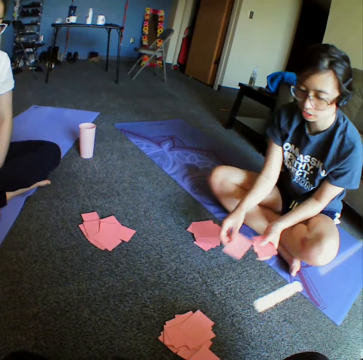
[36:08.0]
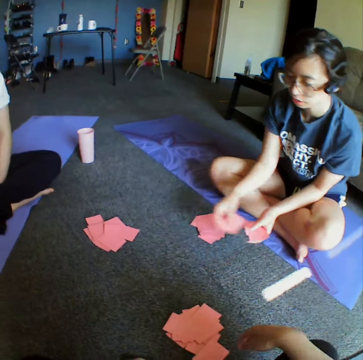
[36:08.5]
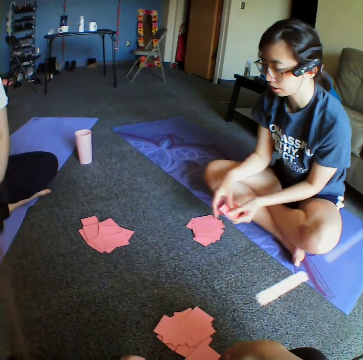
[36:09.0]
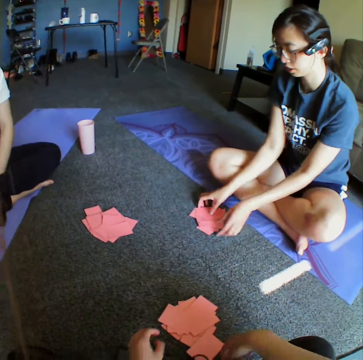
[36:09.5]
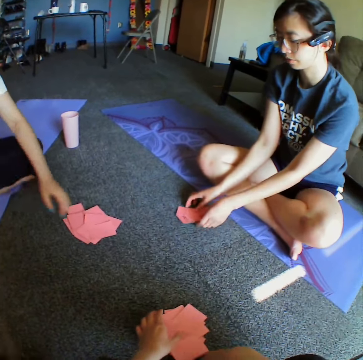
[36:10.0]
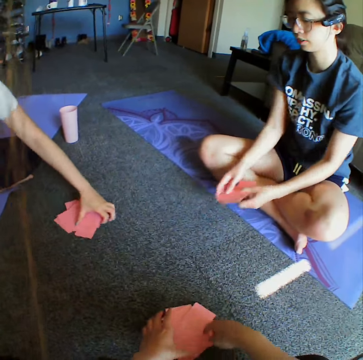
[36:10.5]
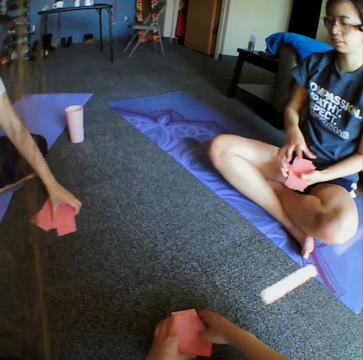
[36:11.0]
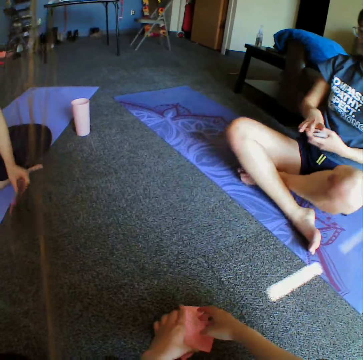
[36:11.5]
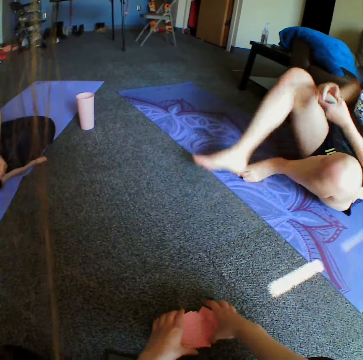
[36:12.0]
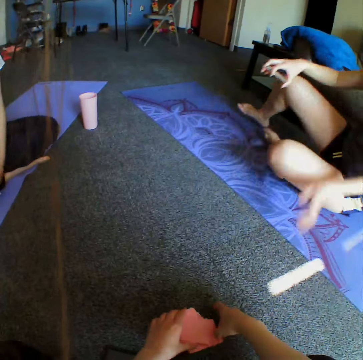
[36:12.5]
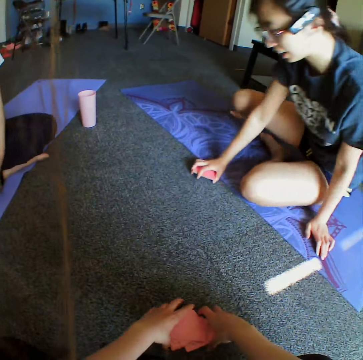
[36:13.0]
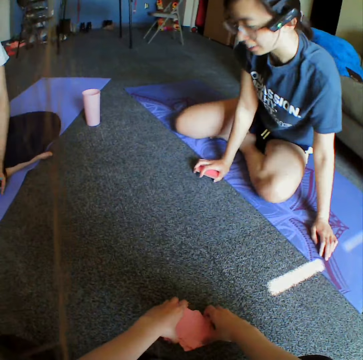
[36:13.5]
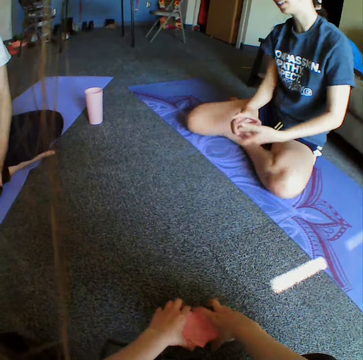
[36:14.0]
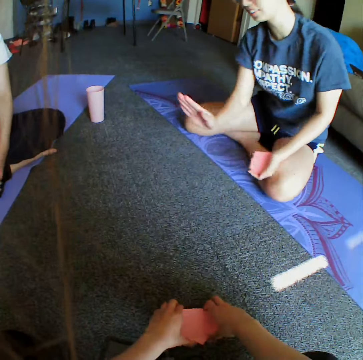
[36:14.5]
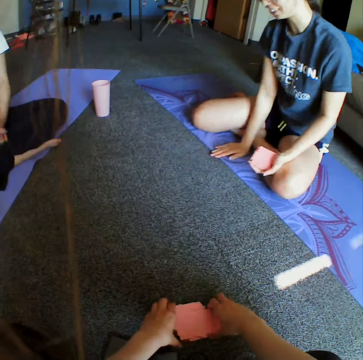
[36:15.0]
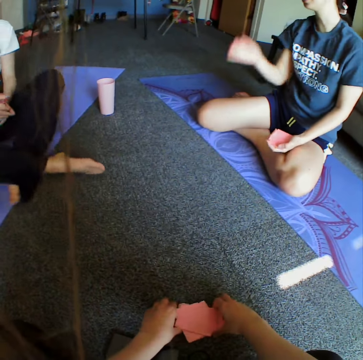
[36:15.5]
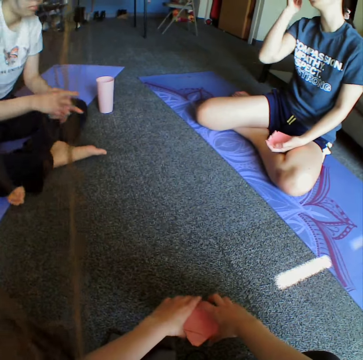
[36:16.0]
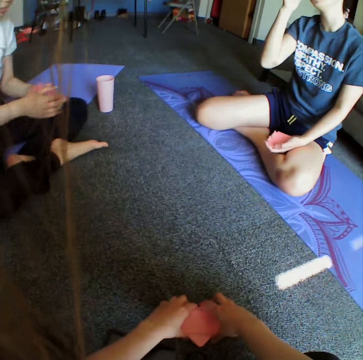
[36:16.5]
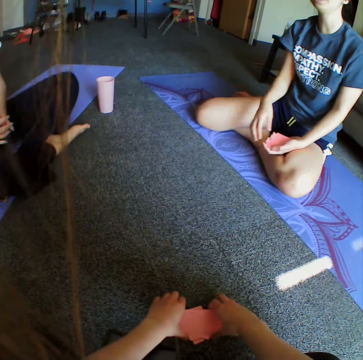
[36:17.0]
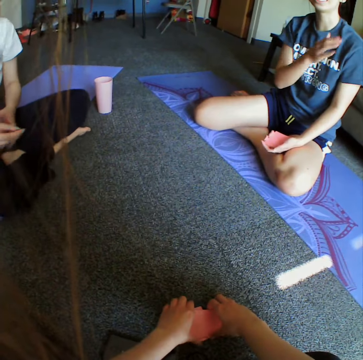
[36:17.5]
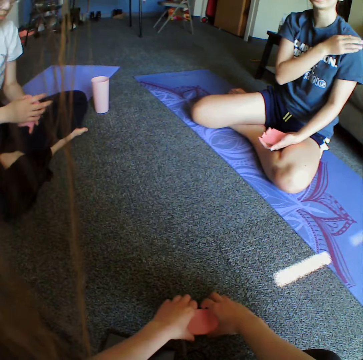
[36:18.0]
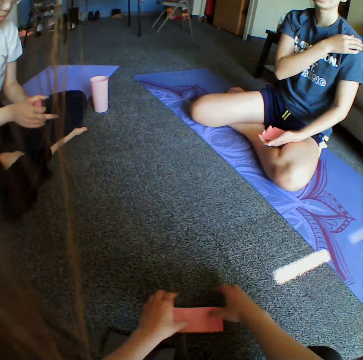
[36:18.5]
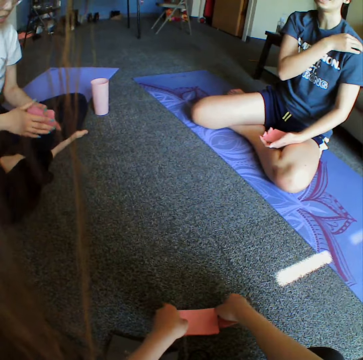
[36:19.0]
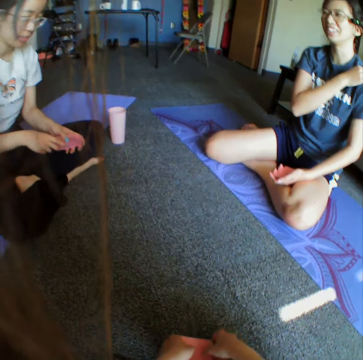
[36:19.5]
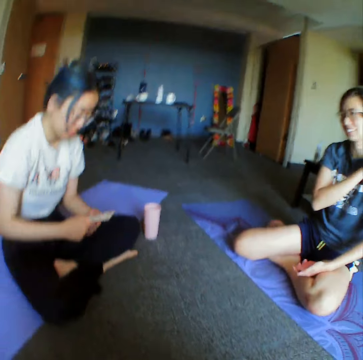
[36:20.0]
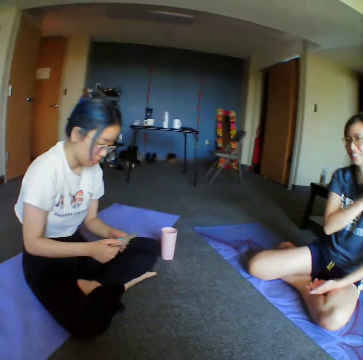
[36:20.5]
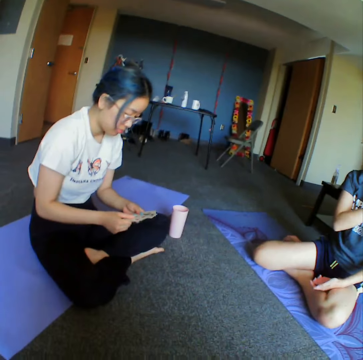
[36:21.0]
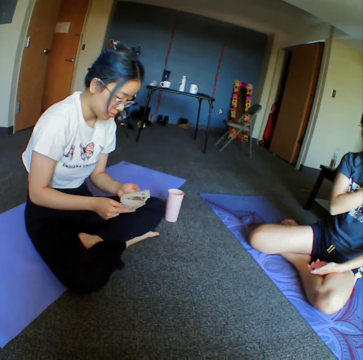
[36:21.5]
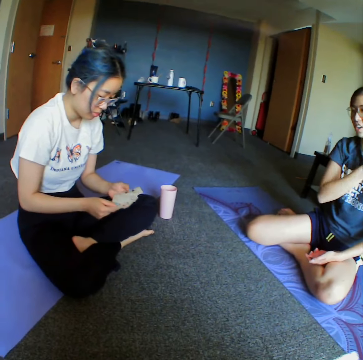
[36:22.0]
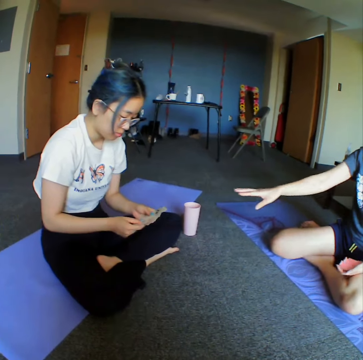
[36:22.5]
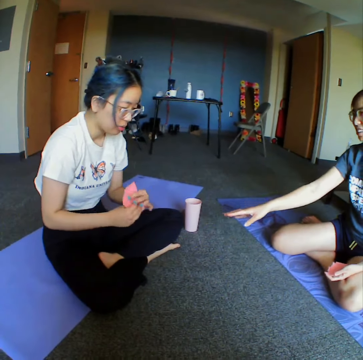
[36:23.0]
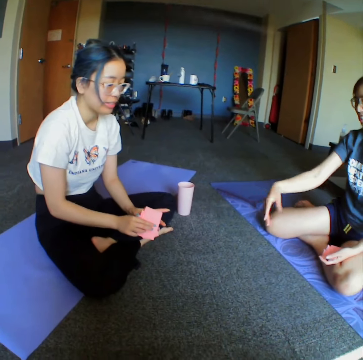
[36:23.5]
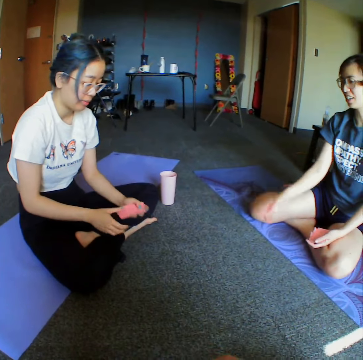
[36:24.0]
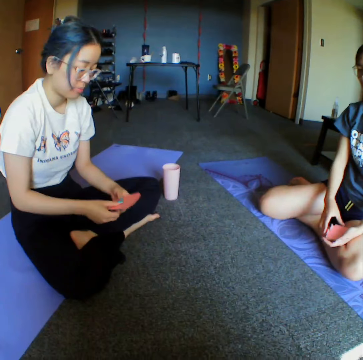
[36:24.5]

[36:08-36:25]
A woman, another woman and a person pick their cards on the floor. The camera wearer picks cards from the floor. The first woman adjusts her sitting position. The camera wearer holds the cards on the floor. The other woman reshuffles the cards on her hand. The camera wearer looks around the room. The first woman converses with the other woman.

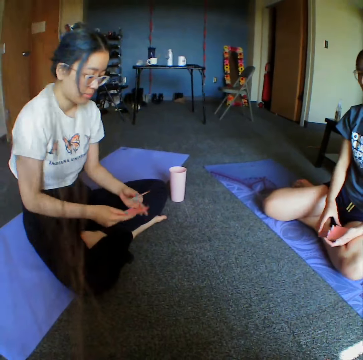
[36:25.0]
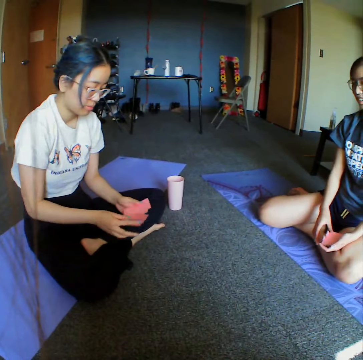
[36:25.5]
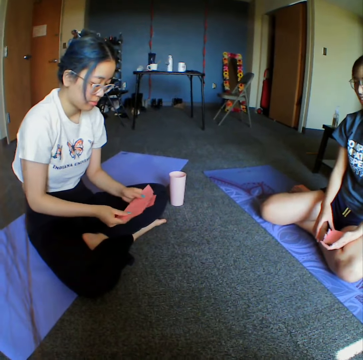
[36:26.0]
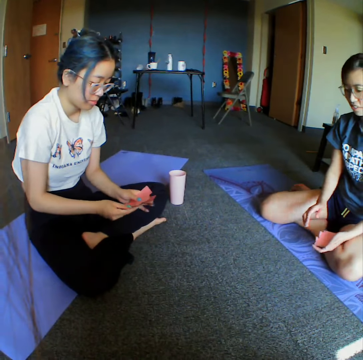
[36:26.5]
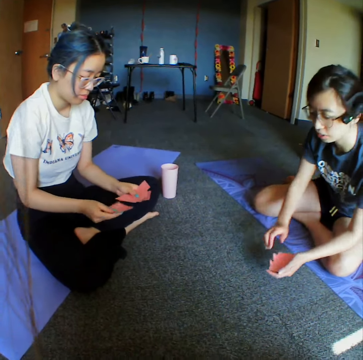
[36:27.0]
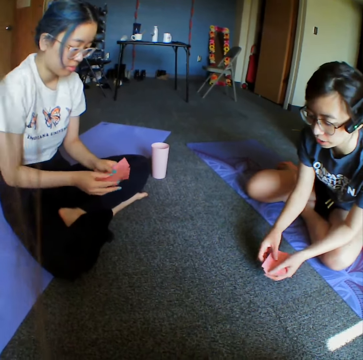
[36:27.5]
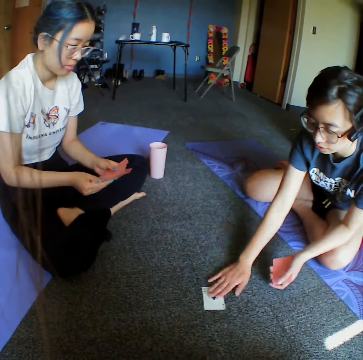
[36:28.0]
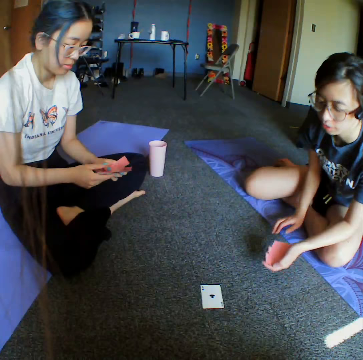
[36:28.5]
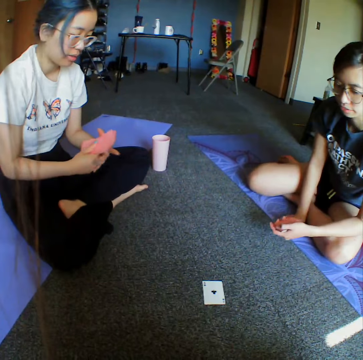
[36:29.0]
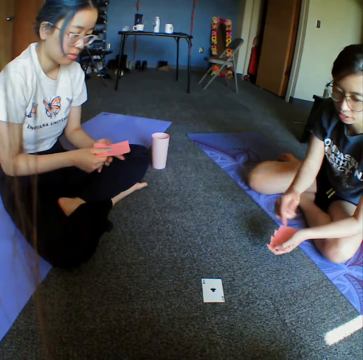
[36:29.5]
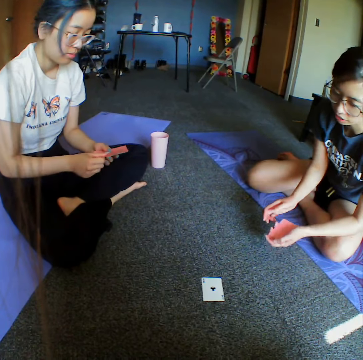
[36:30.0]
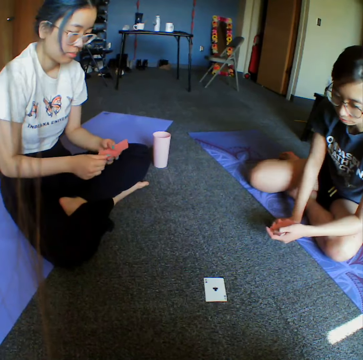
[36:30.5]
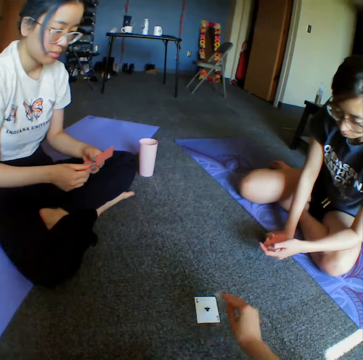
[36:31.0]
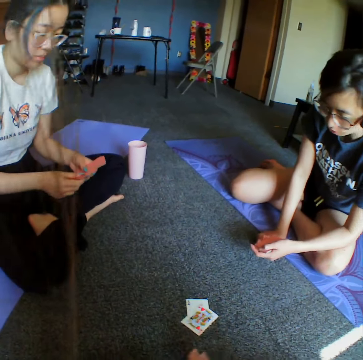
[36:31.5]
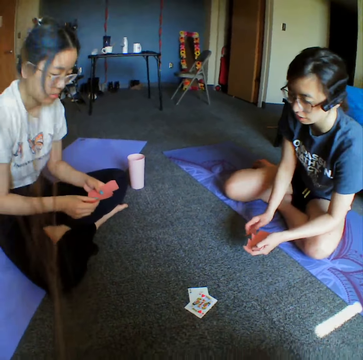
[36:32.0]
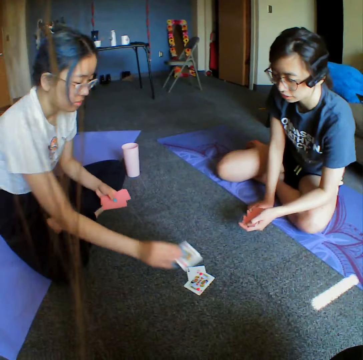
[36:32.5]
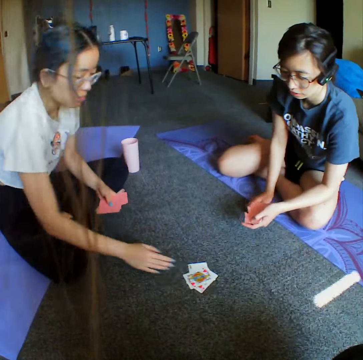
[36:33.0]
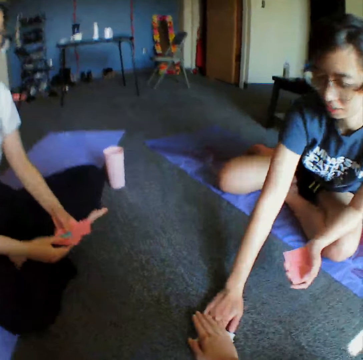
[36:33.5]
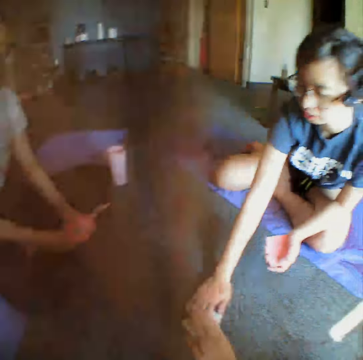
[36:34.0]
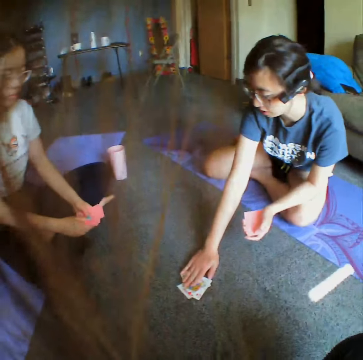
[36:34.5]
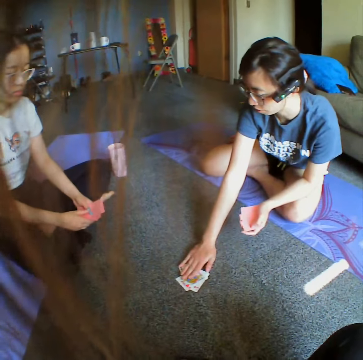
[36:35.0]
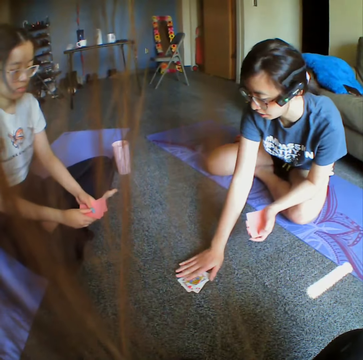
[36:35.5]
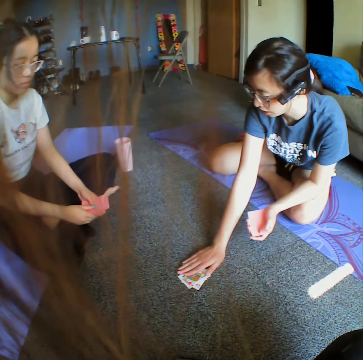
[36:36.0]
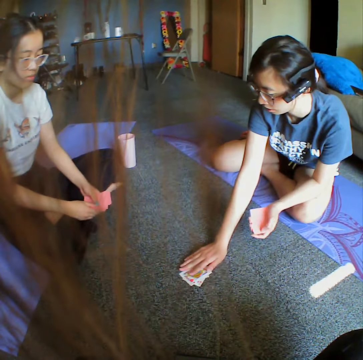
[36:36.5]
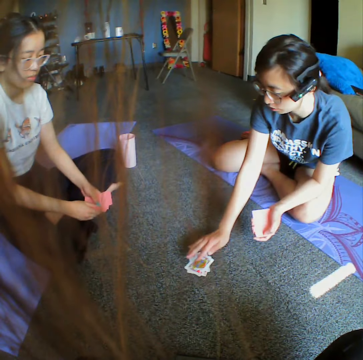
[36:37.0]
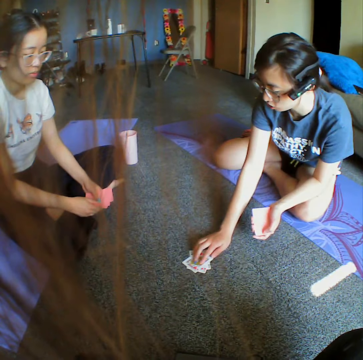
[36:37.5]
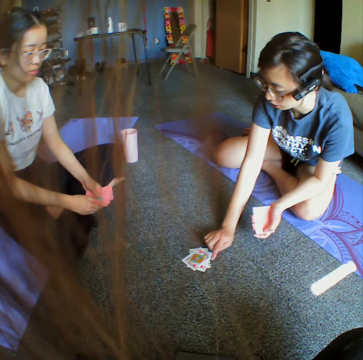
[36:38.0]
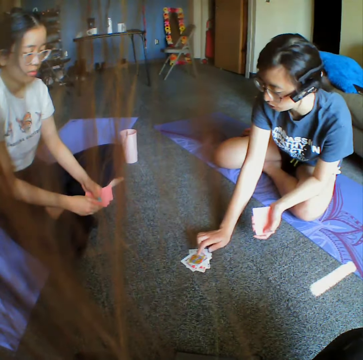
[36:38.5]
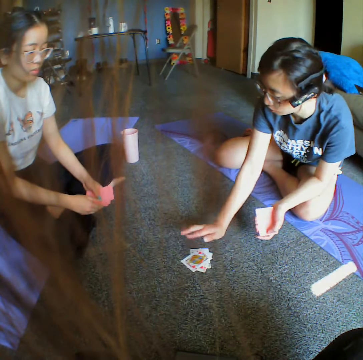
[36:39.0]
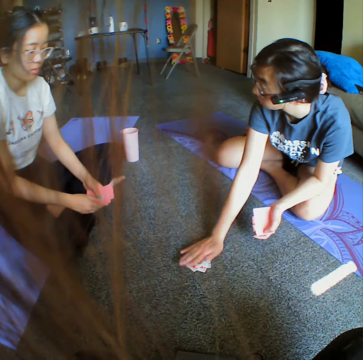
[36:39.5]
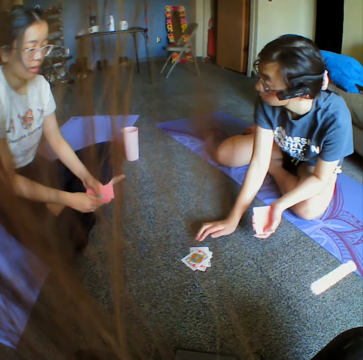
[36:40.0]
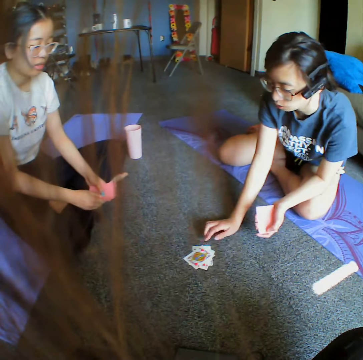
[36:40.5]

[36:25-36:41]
A woman shuffles cards. The woman puts the card on the floor. Another woman demonstrates something to the camera wearer. The camera wearer throws the card on the floor. The first woman puts the card on the floor. The camera wearer places a card on the floor. The other woman places a hand on the cards. The other woman and the camera wearer tap the cards together on the floor. The camera wearer removes the hands from the cards from the floor. The other woman demonstrates something to the camera wearer and the first woman on the cards. The other woman holds cards on the floor. The other woman converses with the first woman. The other woman holds the cards on the floor.

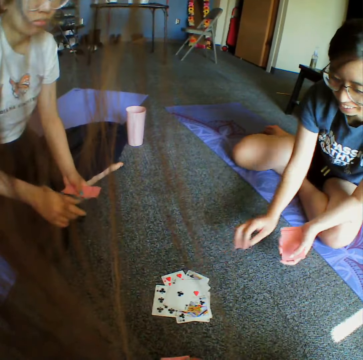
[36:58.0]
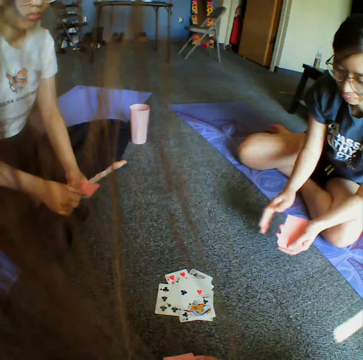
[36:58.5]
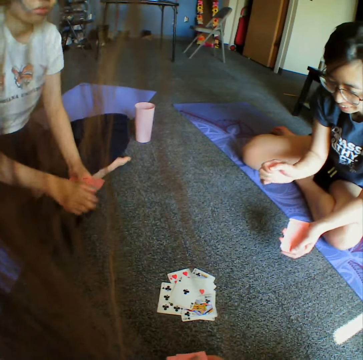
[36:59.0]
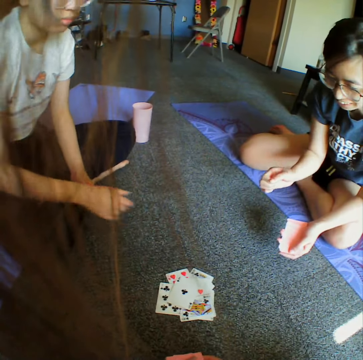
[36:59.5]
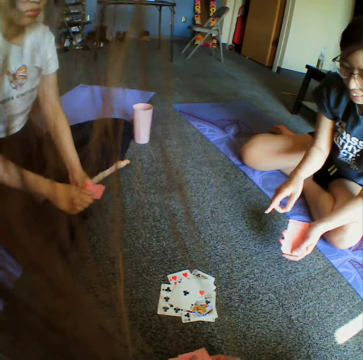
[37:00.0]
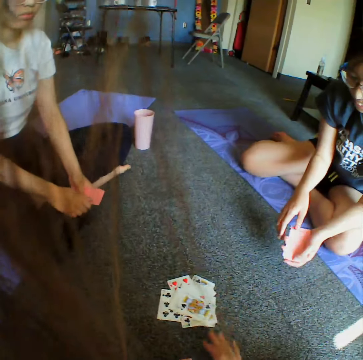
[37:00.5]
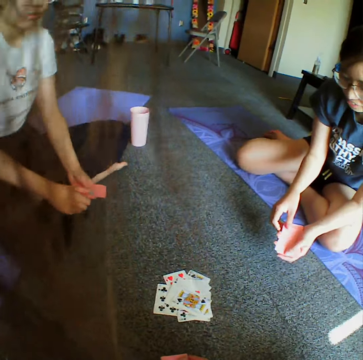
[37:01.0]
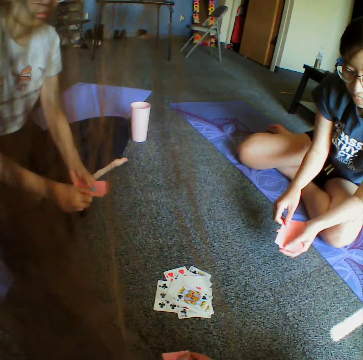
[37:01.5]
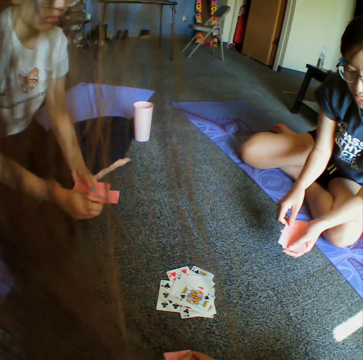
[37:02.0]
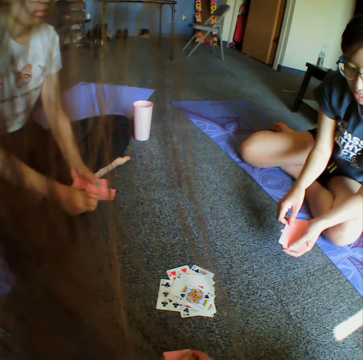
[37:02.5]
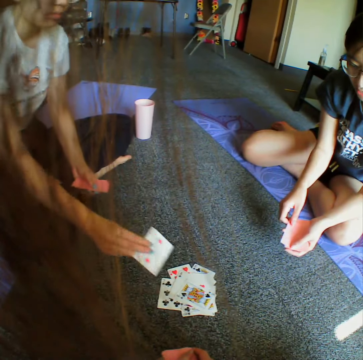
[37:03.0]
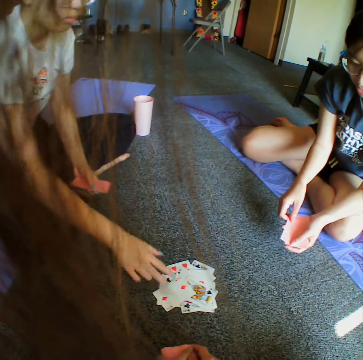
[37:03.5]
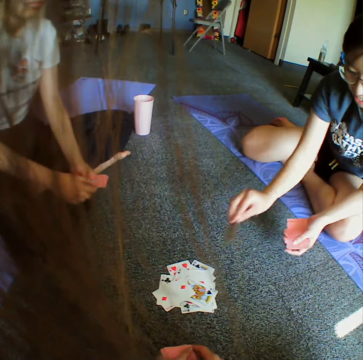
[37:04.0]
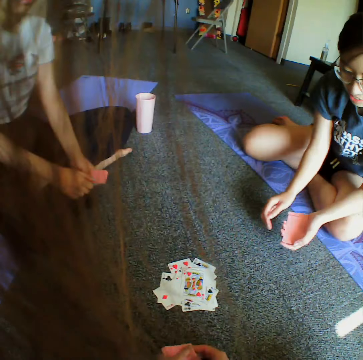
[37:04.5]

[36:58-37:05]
A woman places a card on the floor. The camera wearer throws the card on the floor. Another woman throws the cards on the floor. The first woman throws the card on the floor.
